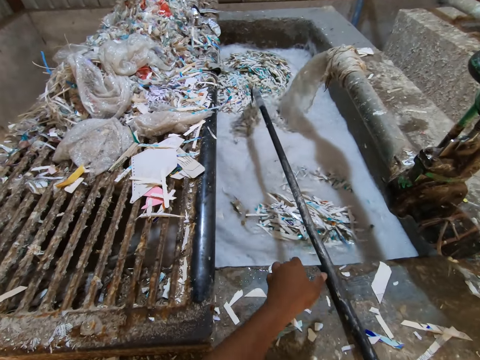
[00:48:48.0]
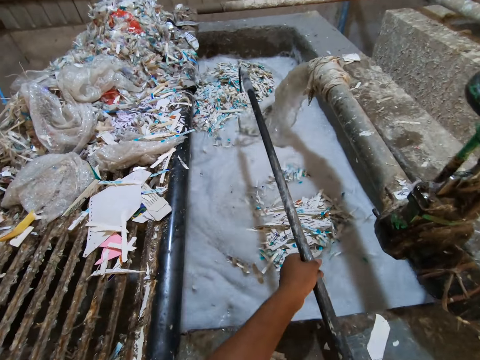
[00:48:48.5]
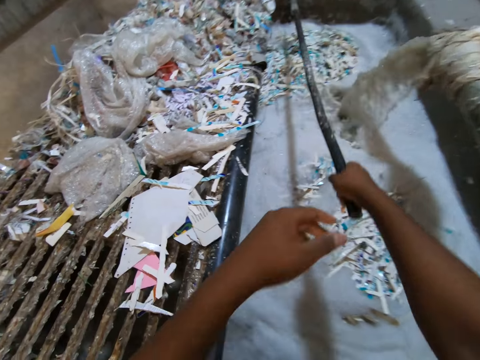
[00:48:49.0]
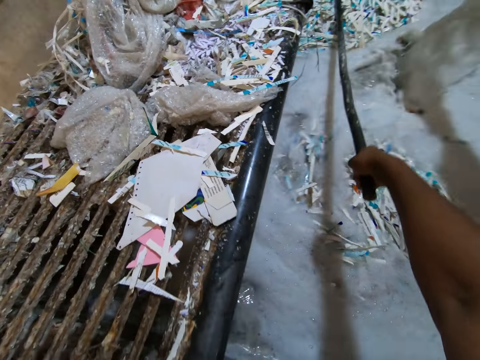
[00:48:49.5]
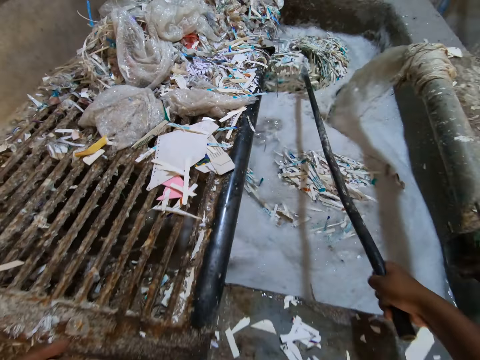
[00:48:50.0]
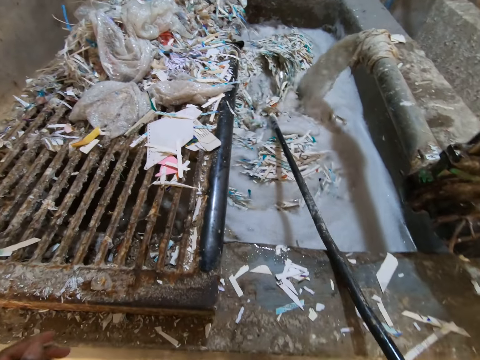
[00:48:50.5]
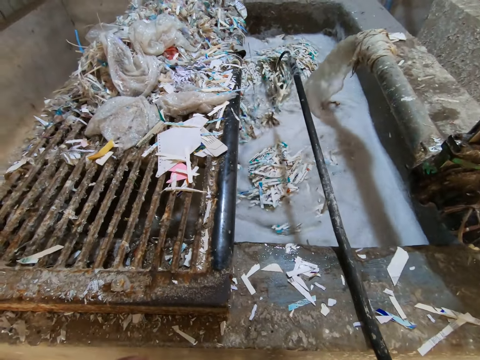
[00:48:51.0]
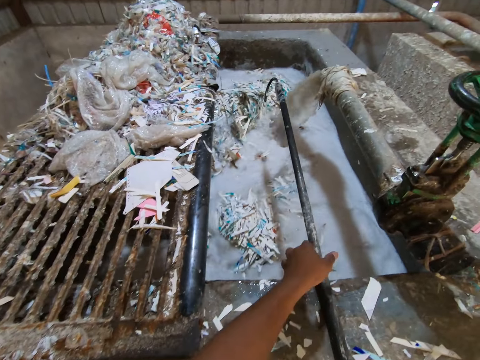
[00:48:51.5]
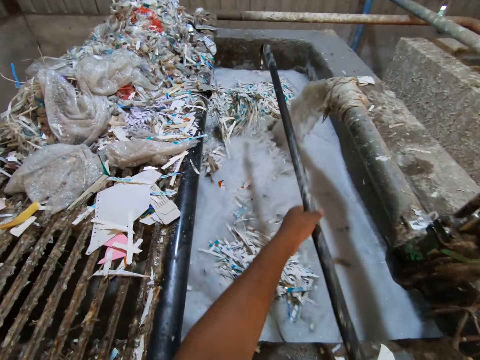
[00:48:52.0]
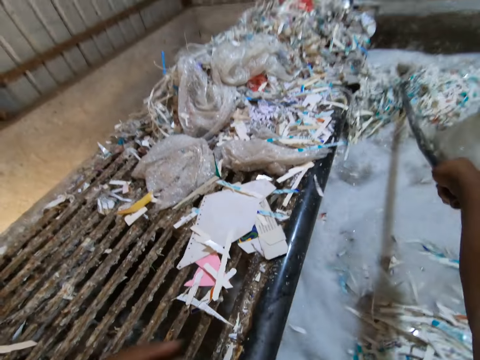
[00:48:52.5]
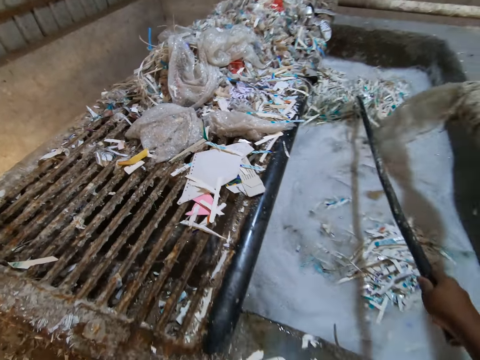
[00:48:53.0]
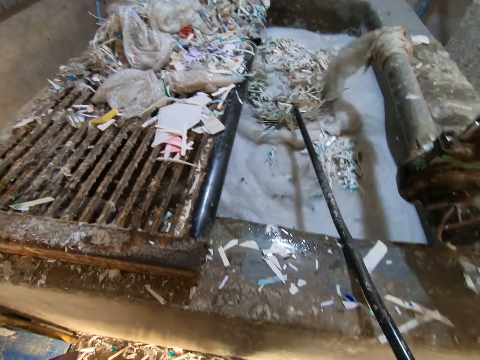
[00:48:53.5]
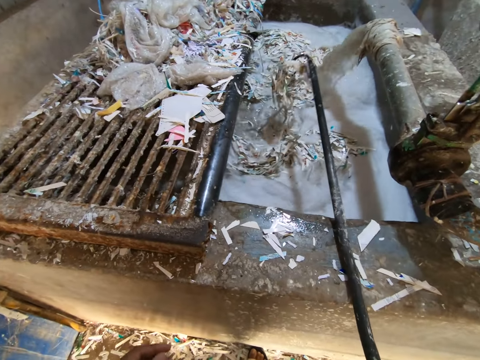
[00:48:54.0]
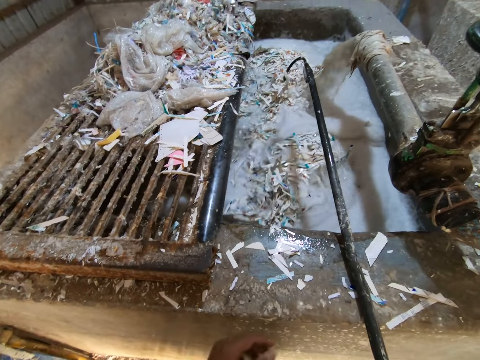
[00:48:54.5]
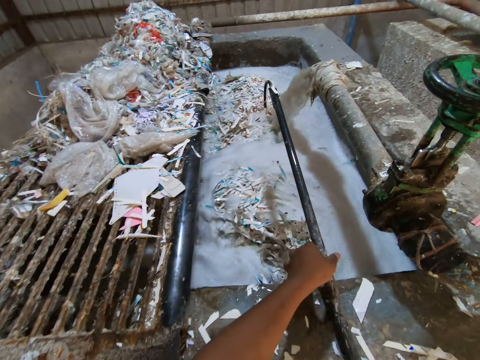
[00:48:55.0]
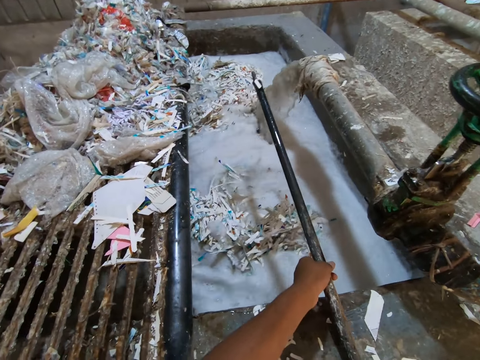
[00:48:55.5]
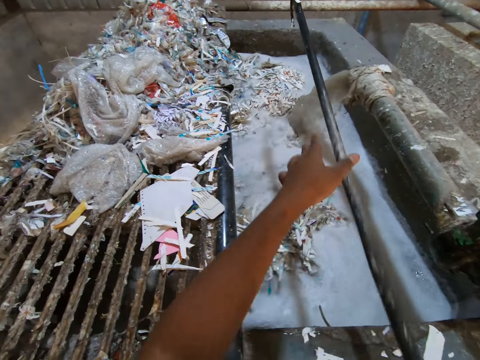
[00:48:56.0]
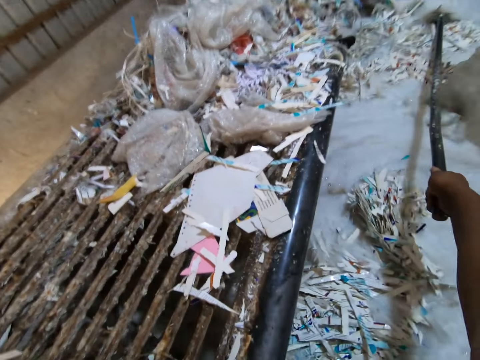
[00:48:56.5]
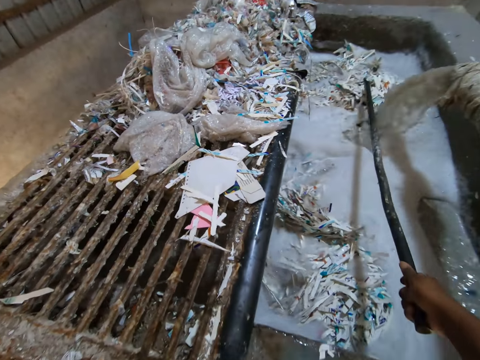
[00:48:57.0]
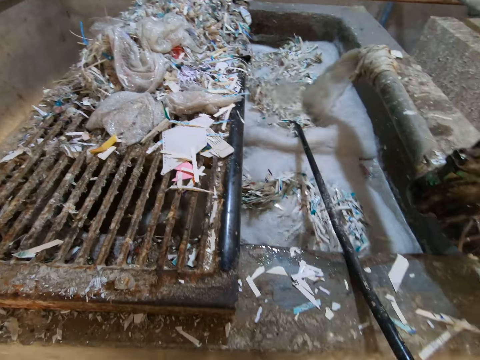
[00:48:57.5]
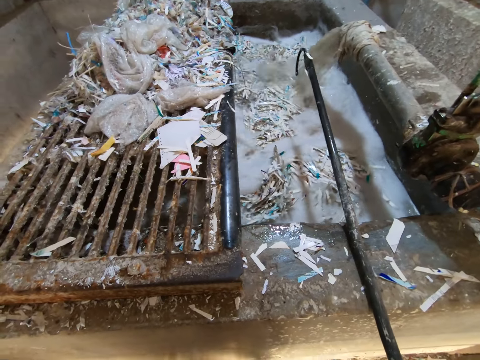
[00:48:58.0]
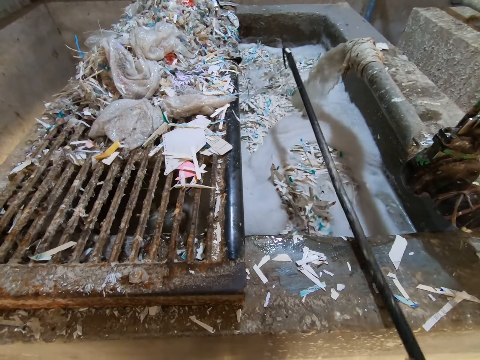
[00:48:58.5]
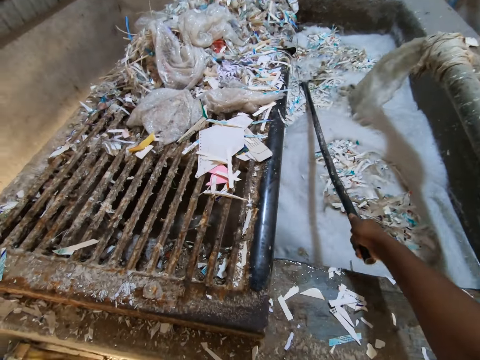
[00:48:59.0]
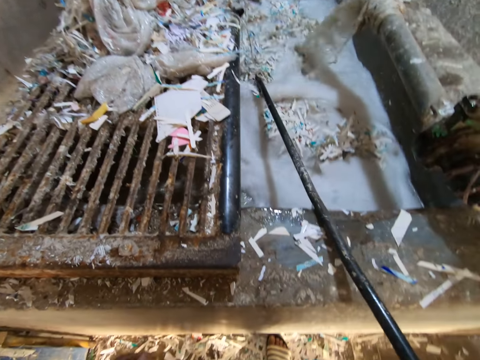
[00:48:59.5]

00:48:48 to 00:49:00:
The camera wearer throws the rod in his hands into the pool. He holds the rod with his left hand. He scatters the papers in the pool with the rod in his right hand. He throws the rod in his hands into the pool. He scatters the papers in the pool with the rod in his right hand. He holds the rod with his left hand. He throws the rod in his hands into the pool. He scatters the papers in the pool with the rod in his right hand.

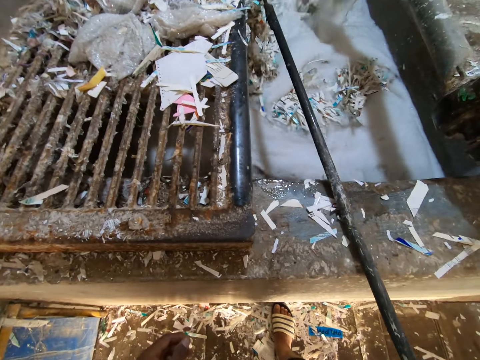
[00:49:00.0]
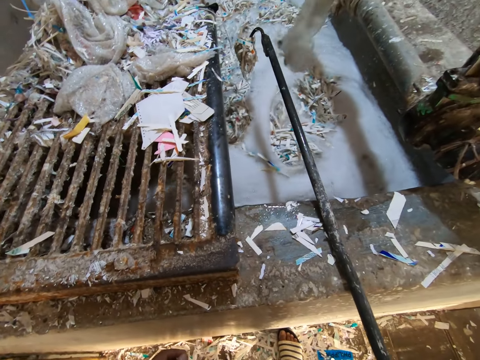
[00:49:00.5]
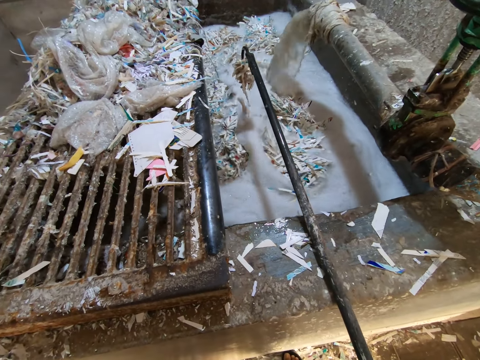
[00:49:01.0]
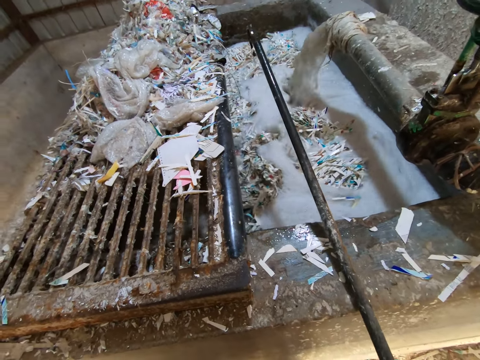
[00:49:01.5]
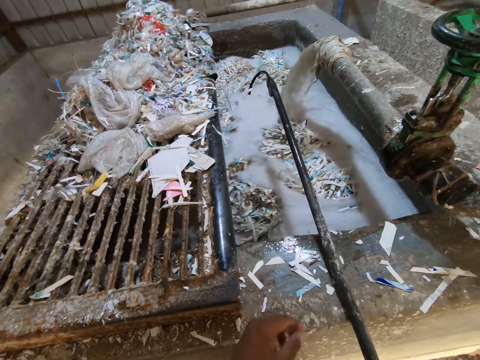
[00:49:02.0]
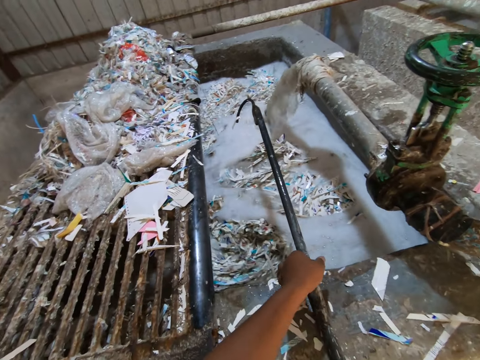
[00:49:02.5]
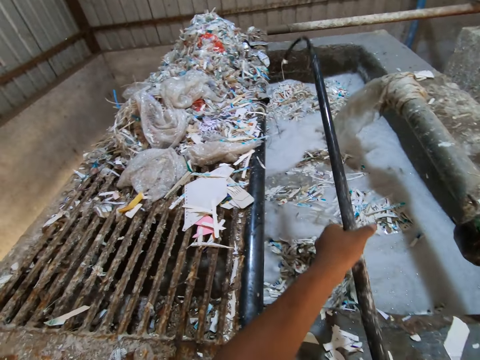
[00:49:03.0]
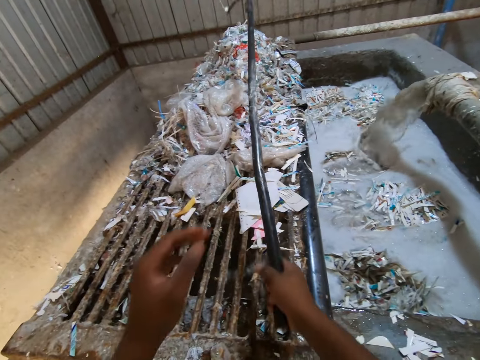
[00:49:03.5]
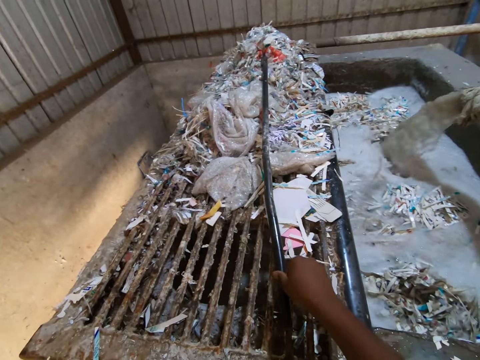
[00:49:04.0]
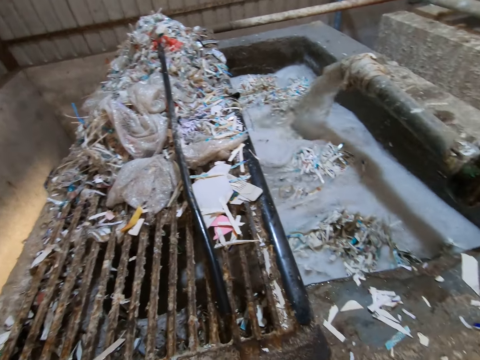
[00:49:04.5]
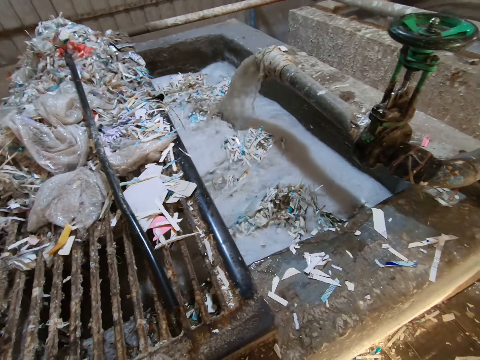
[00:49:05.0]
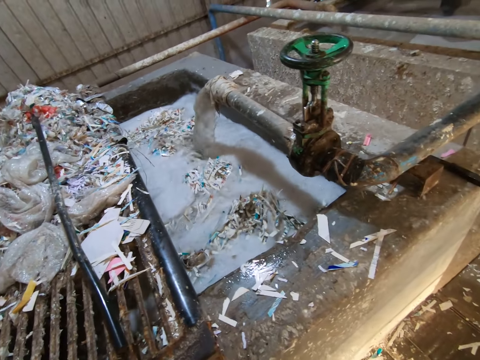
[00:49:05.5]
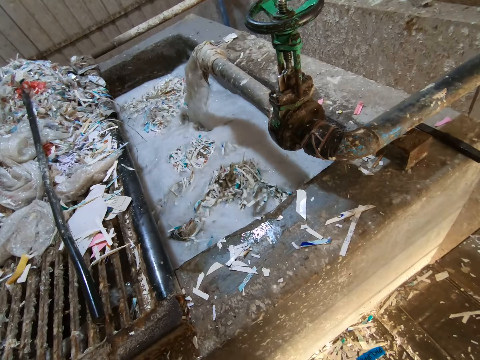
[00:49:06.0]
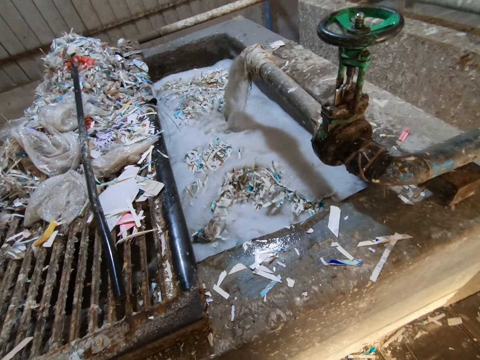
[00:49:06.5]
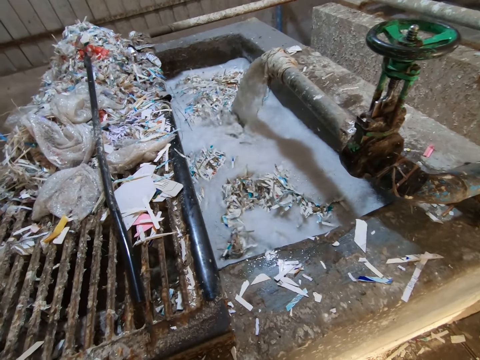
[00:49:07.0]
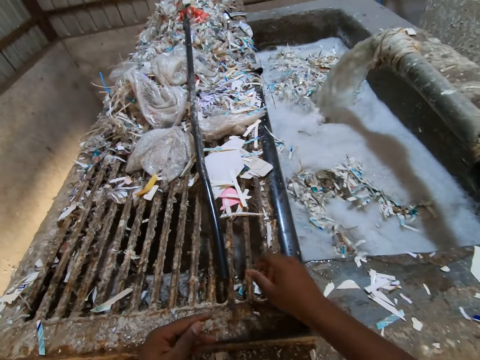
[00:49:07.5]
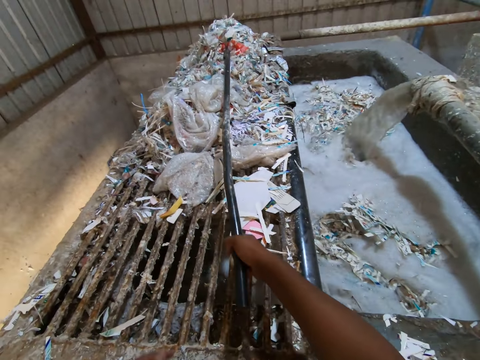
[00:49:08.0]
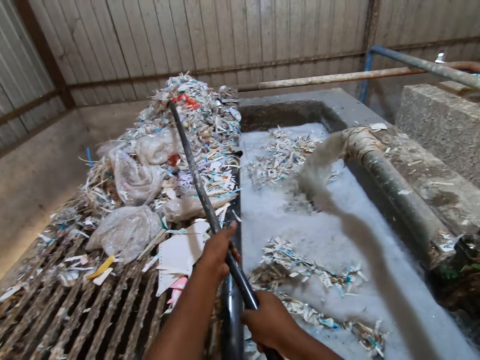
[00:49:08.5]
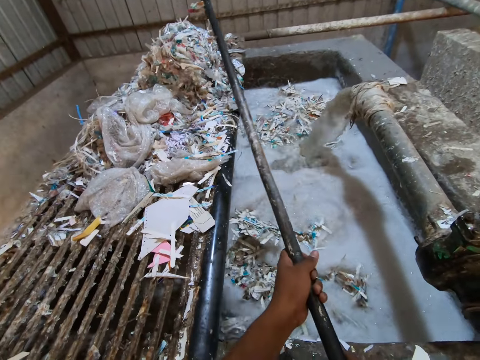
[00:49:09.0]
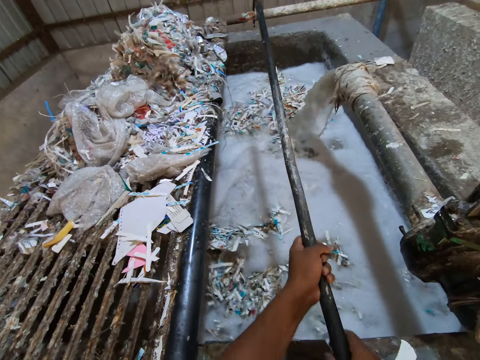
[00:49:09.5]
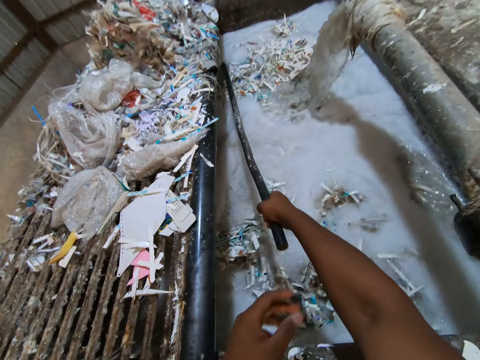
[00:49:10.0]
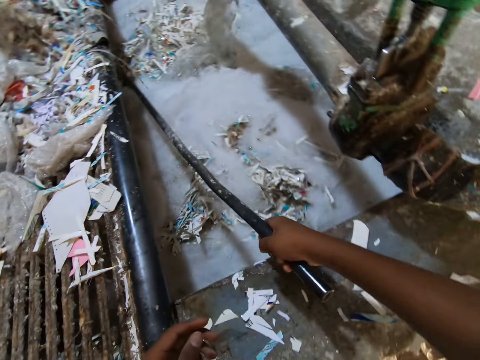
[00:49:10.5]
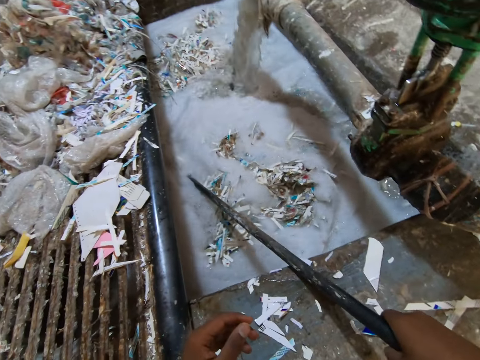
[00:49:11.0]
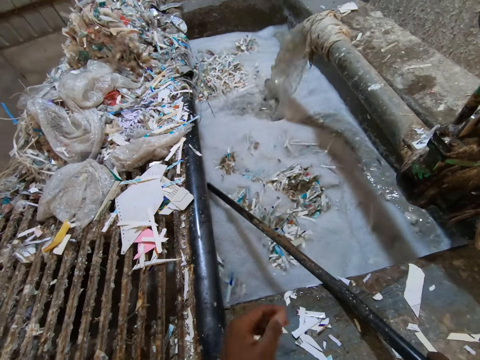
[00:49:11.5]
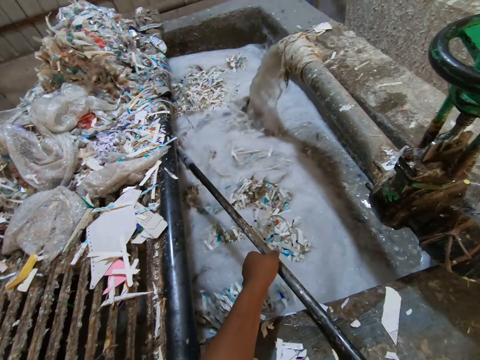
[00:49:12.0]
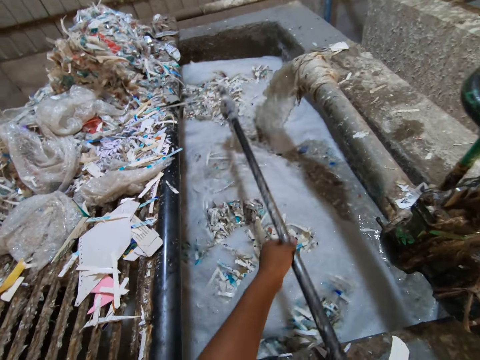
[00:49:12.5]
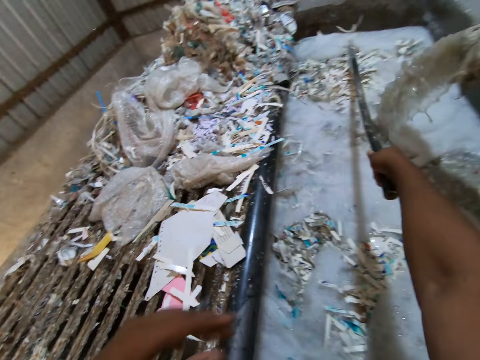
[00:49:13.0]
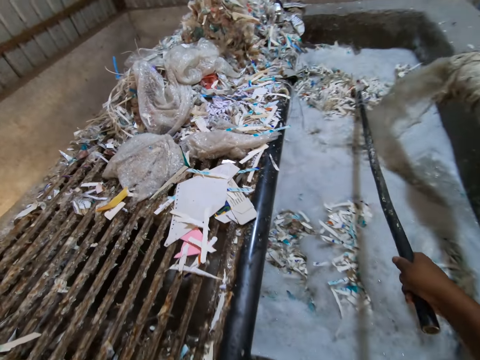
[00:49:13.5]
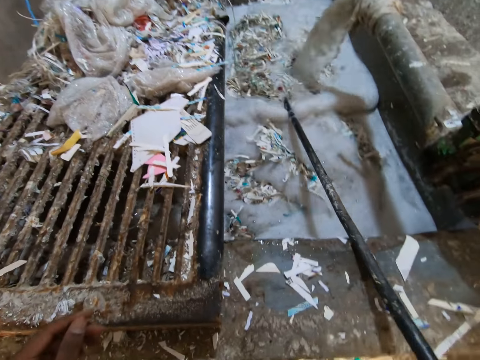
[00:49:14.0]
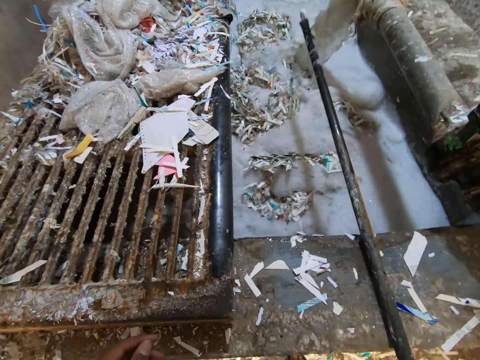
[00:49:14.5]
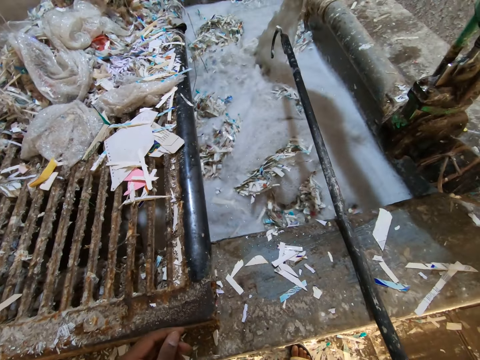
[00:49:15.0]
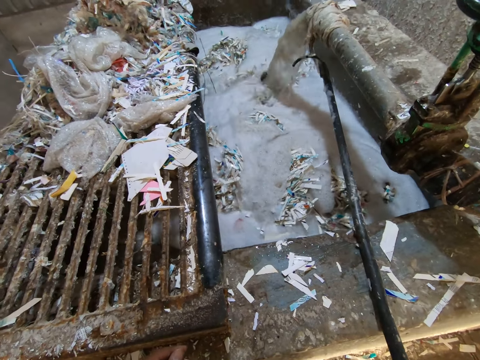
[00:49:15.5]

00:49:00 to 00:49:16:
The camera wearer holds the rod with his left hand. He drops the rod in his right hand on a heap of papers on the pool top. He stands for a while. He picks up the long metal rod from the heap of papers on the pool top with his right hand. He holds the rod with both hands. He throws the rod in his hands into the pool. He scatters the papers in the pool with the rod in his right hand. He holds the rod with his left hand. He throws the rod in his hands into the pool. He scatters the papers in the pool with the rod in his right hand.
